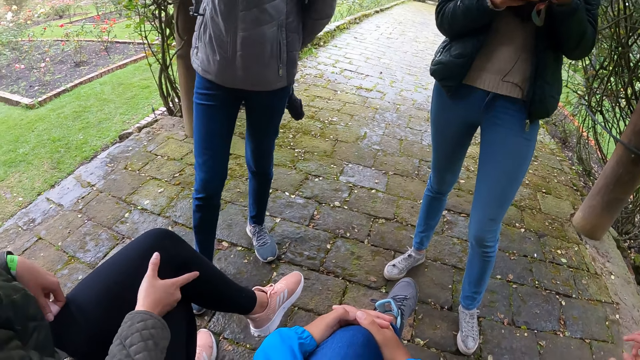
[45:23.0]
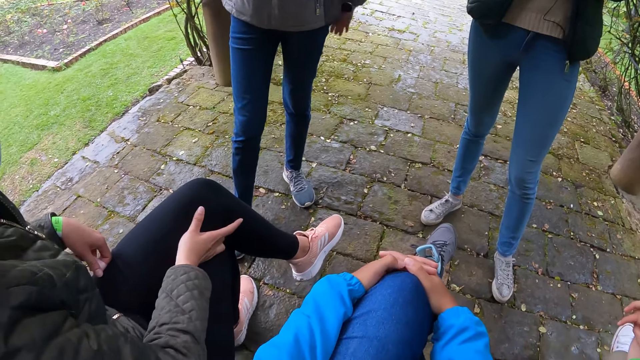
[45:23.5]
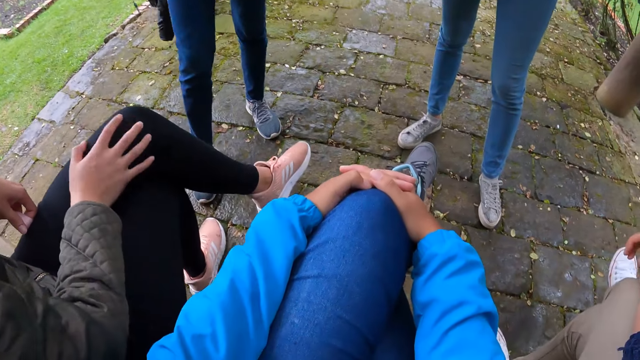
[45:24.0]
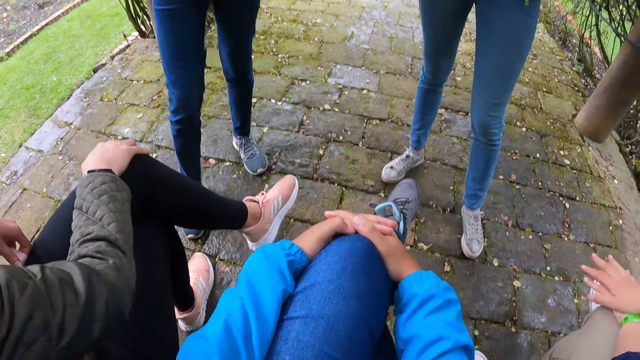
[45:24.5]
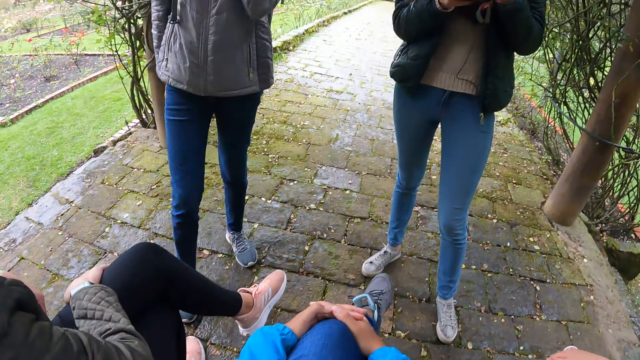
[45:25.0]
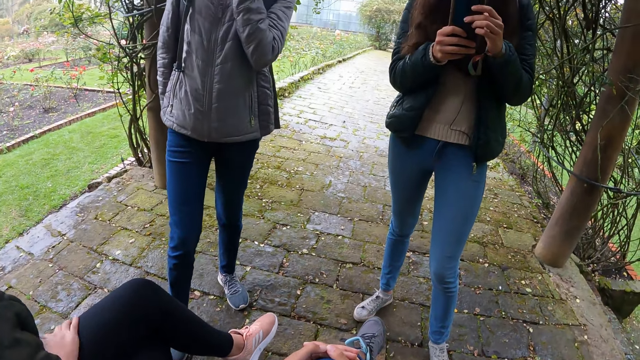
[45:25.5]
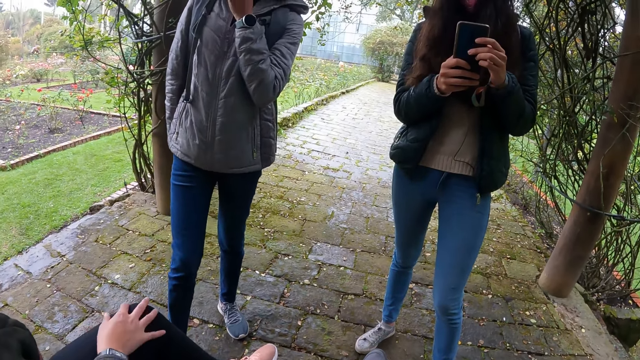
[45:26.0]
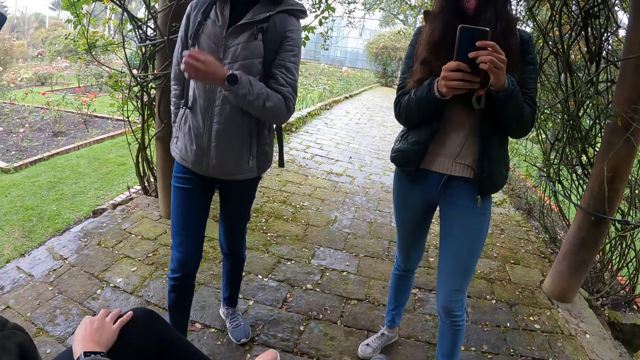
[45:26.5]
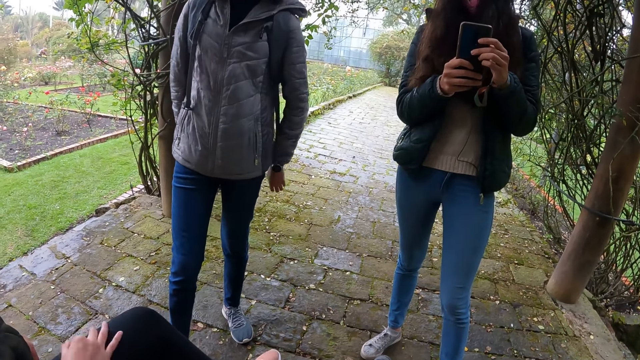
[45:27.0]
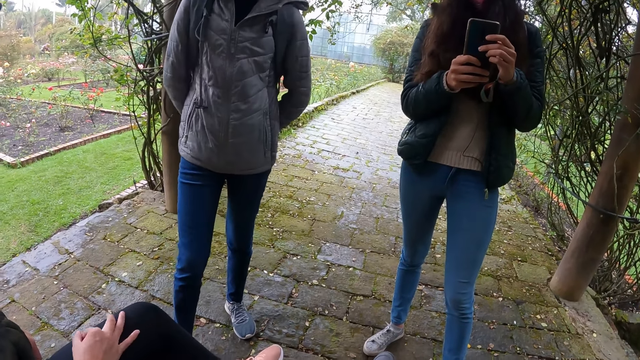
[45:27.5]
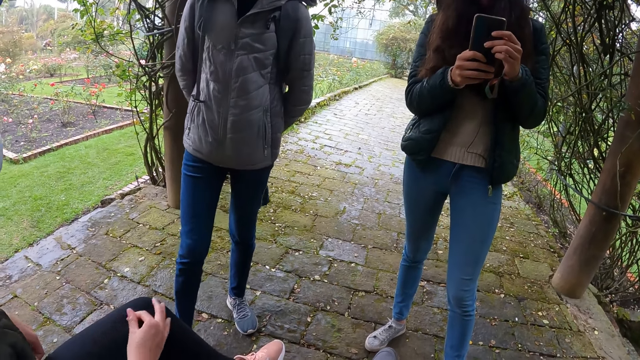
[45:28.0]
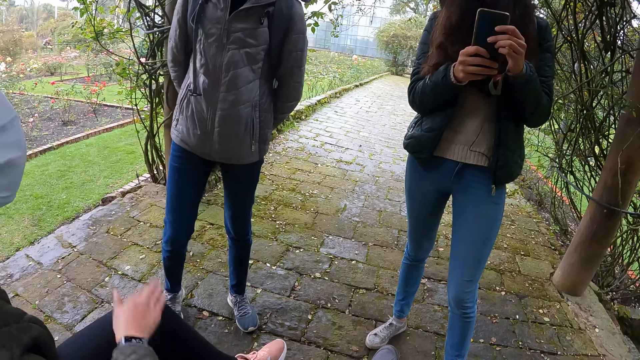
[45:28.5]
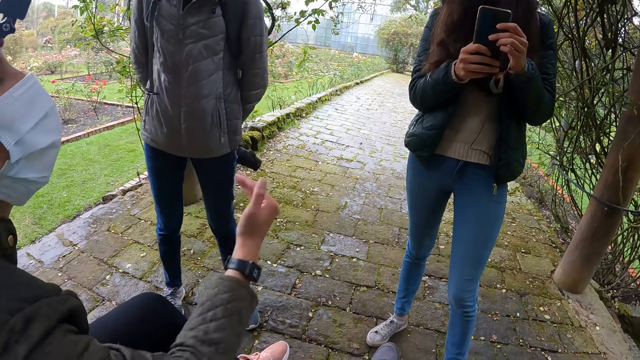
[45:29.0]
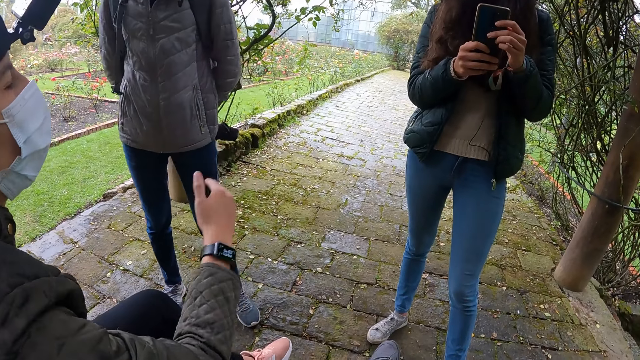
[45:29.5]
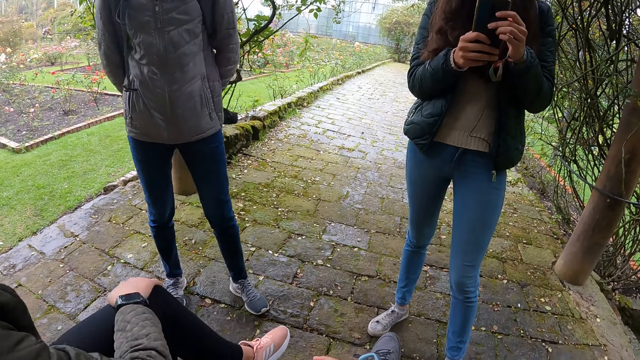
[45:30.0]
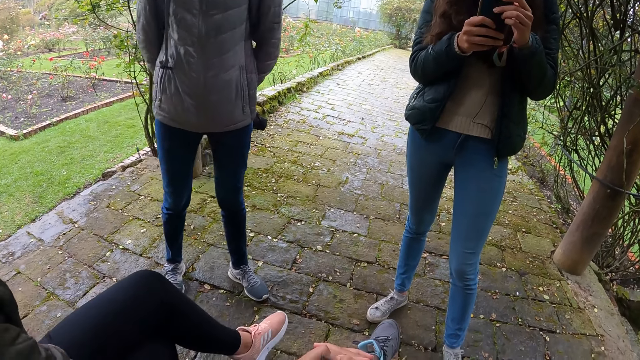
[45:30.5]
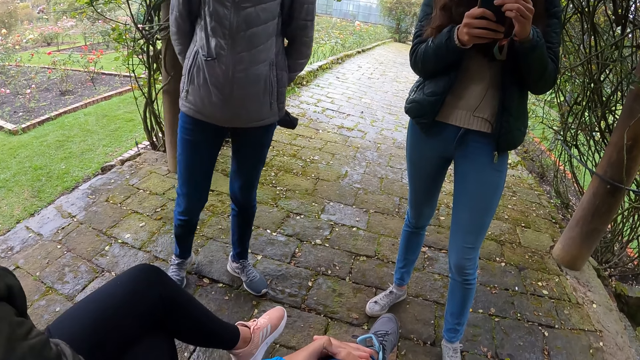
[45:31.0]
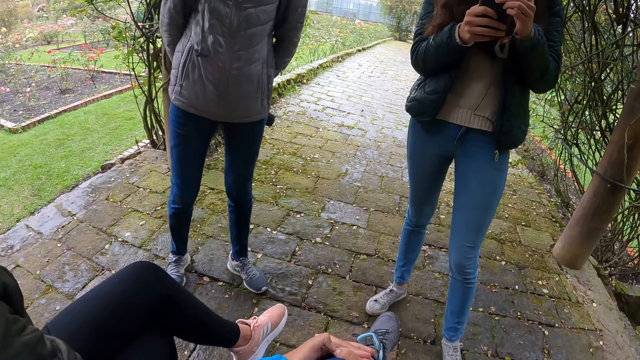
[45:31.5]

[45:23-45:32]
The camera wearer looks below. A person touches the foot. The person moves the right hand.

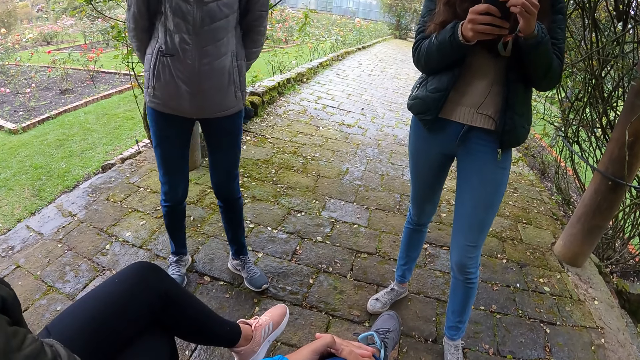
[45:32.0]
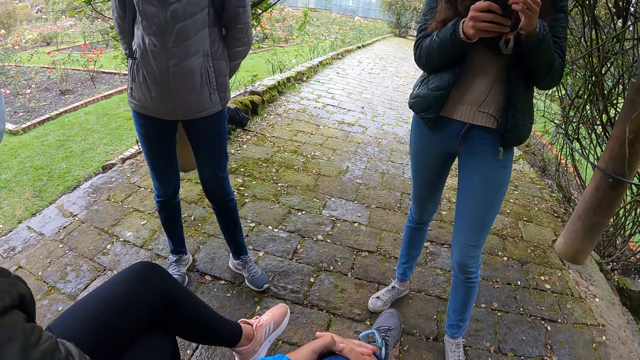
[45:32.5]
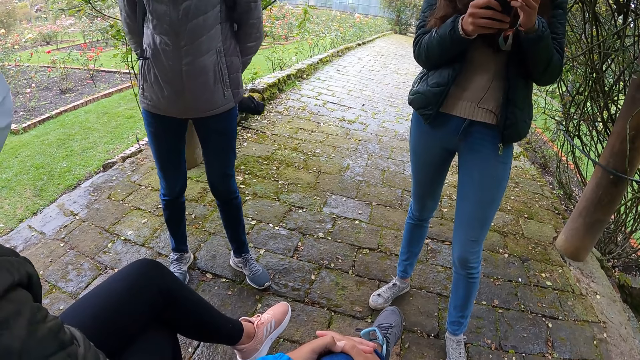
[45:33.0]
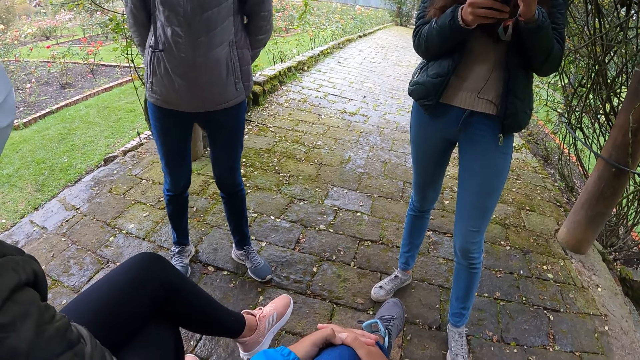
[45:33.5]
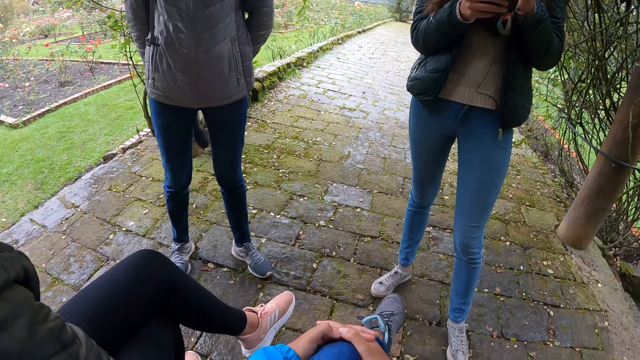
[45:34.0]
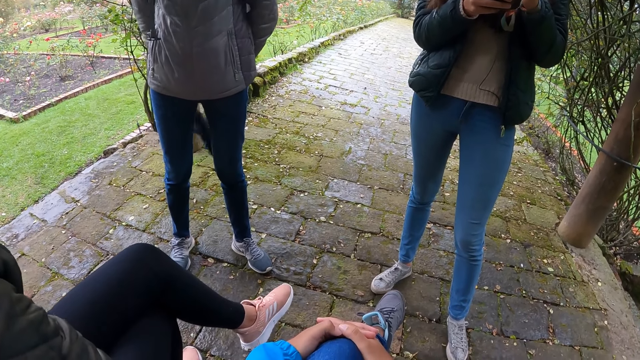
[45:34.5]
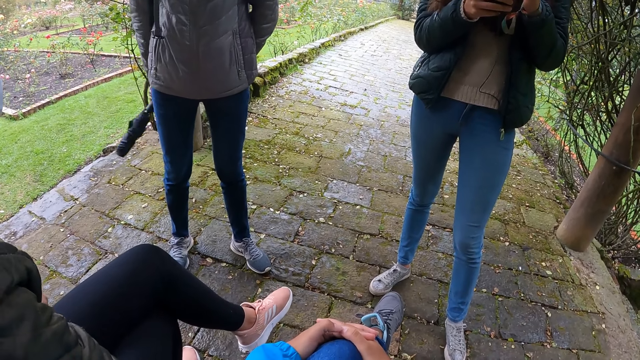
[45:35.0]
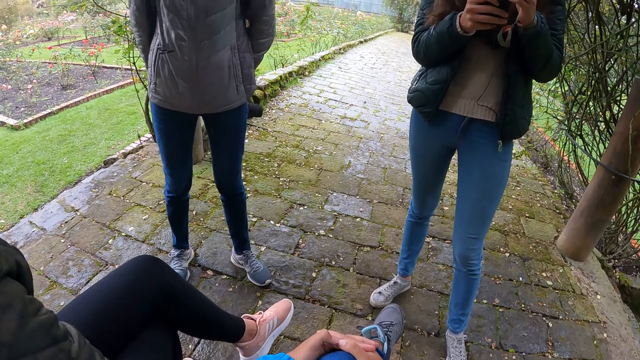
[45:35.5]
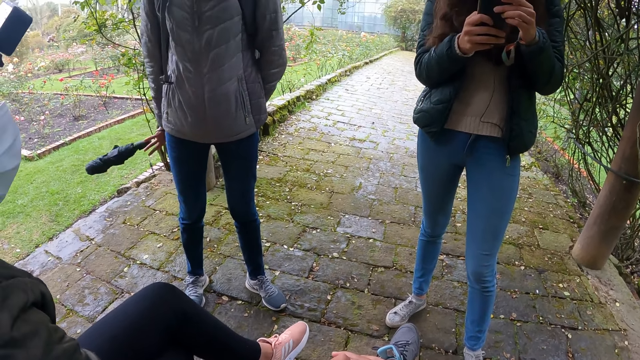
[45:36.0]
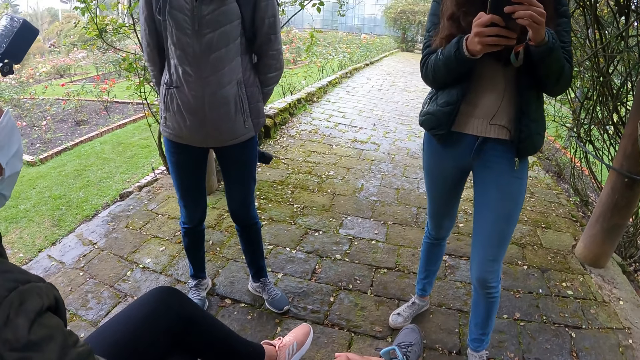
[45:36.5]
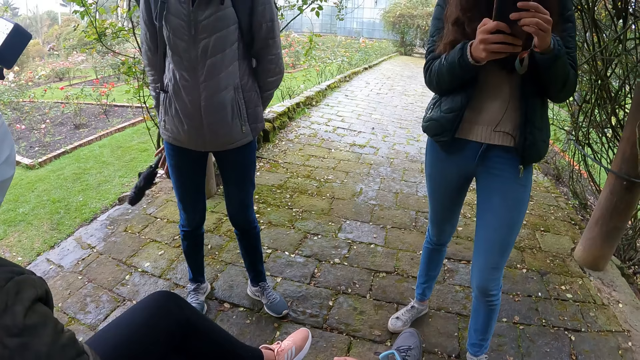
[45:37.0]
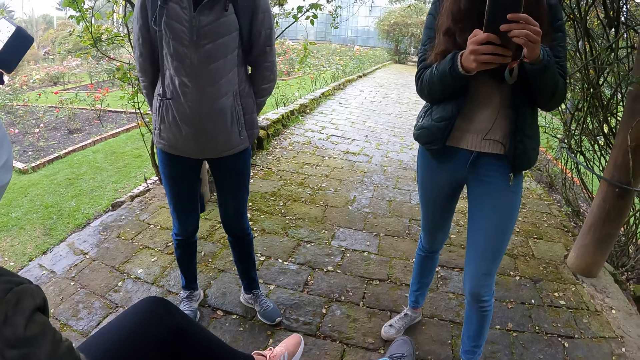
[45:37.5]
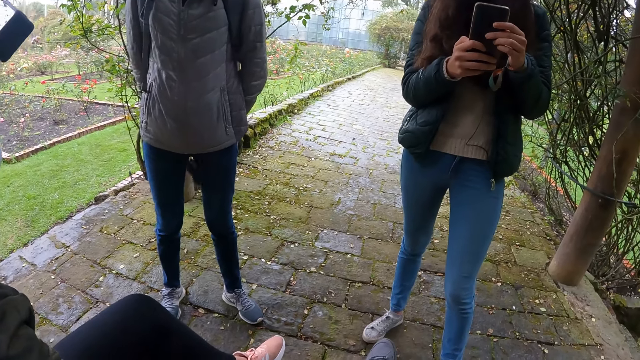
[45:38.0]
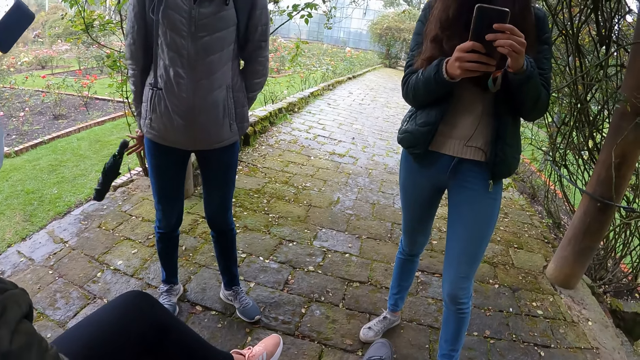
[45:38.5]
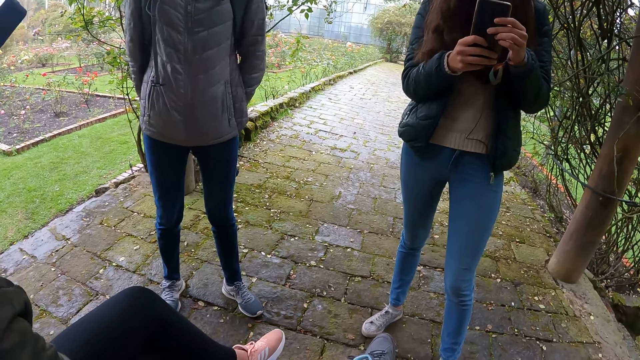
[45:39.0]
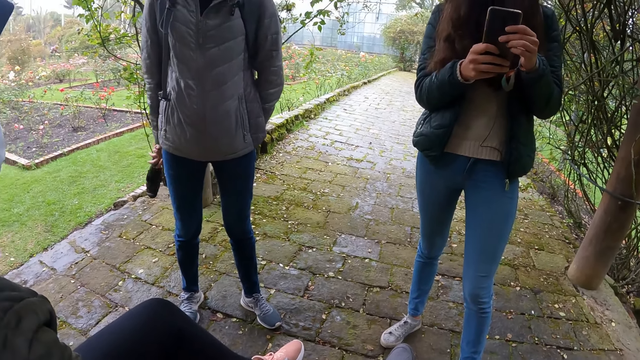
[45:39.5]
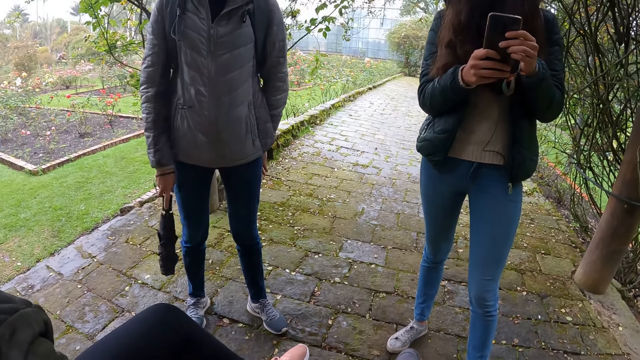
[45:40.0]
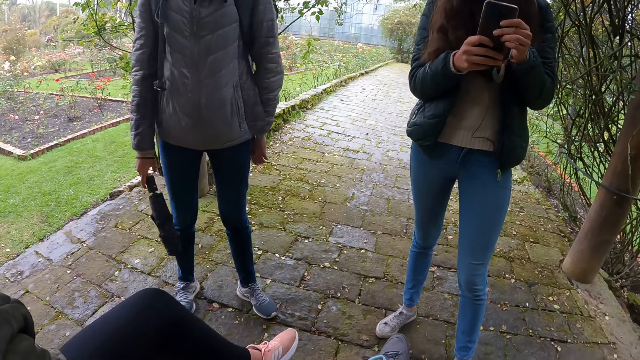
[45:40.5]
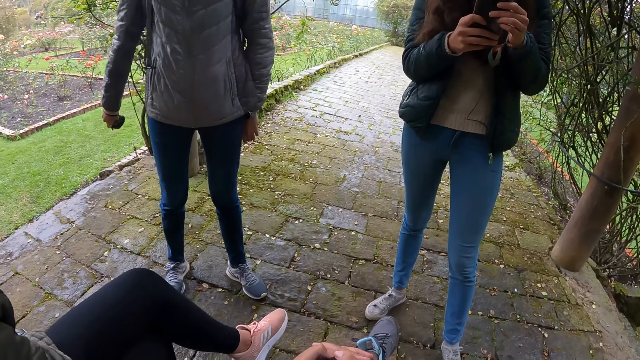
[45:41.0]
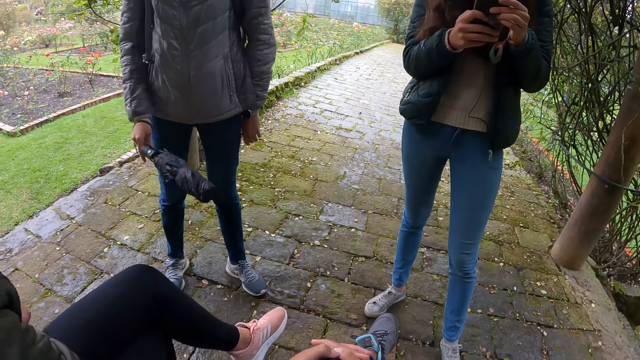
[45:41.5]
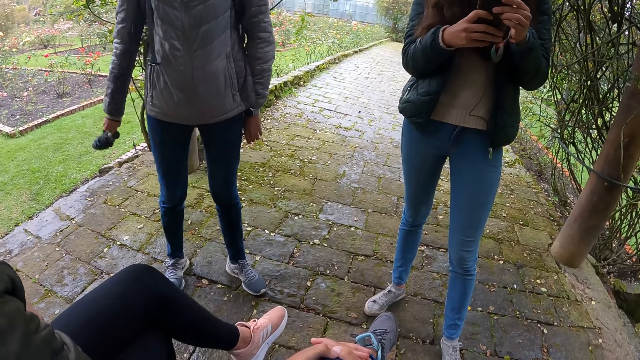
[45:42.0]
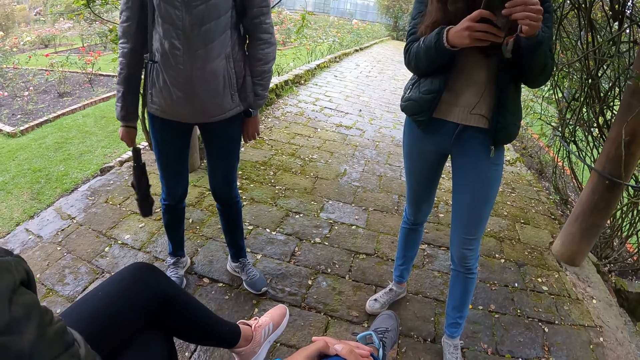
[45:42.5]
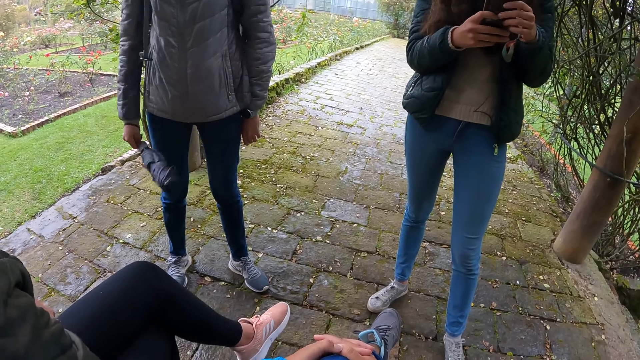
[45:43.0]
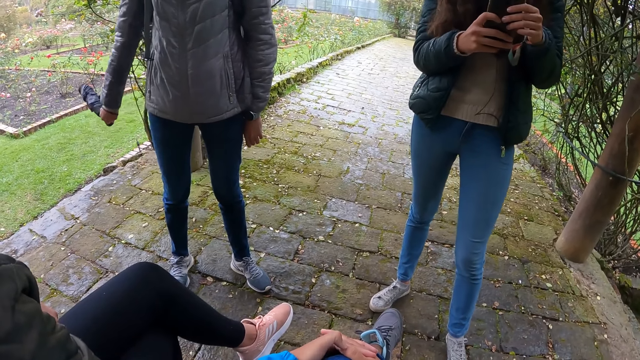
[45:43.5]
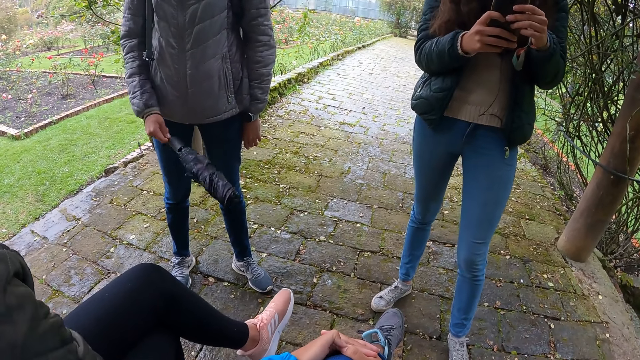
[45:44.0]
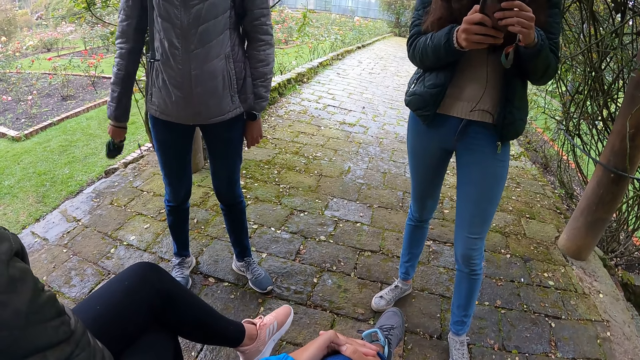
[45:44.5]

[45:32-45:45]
A woman moves side by side. The woman swings the umbrella behind her with her right hand. A person holds a phone. The woman holds the umbrella with her right hand. The woman swings the umbrella with her right hand.
